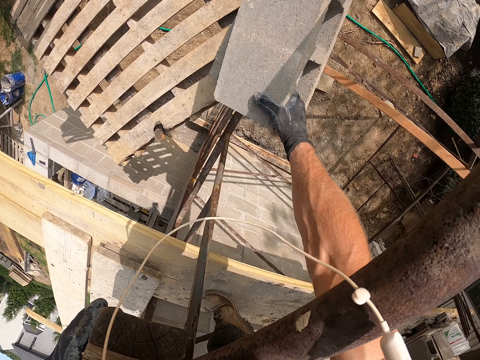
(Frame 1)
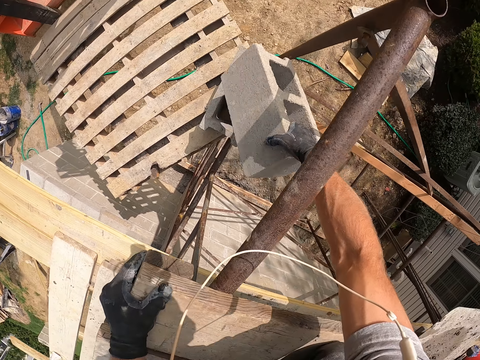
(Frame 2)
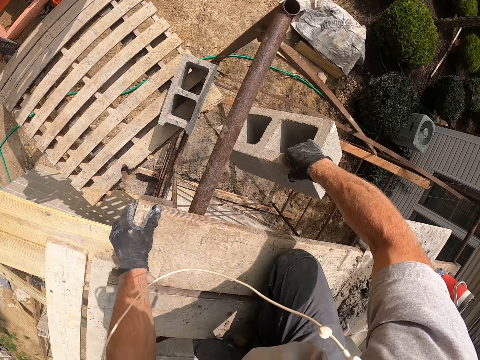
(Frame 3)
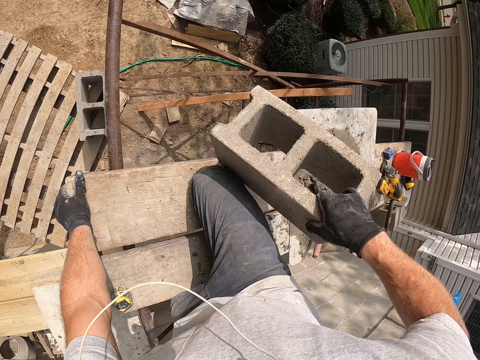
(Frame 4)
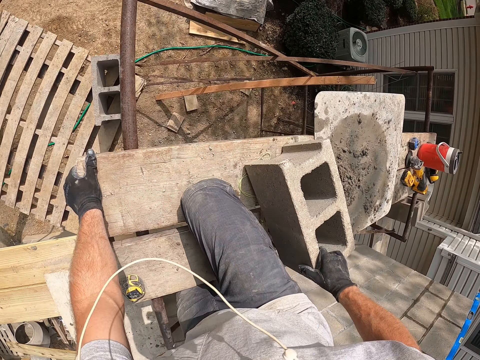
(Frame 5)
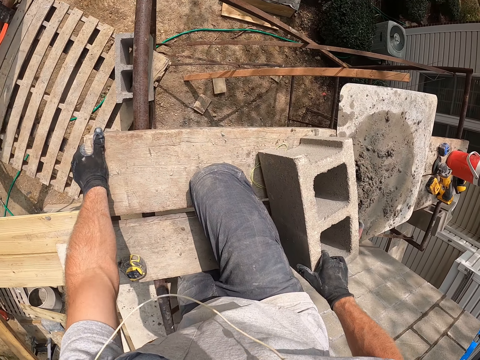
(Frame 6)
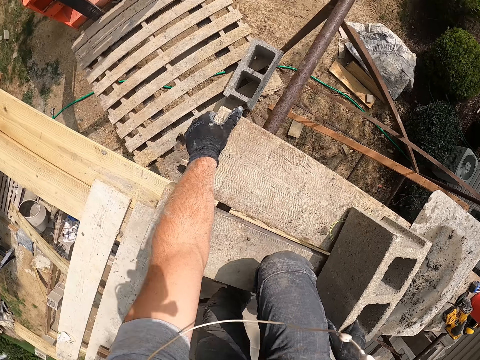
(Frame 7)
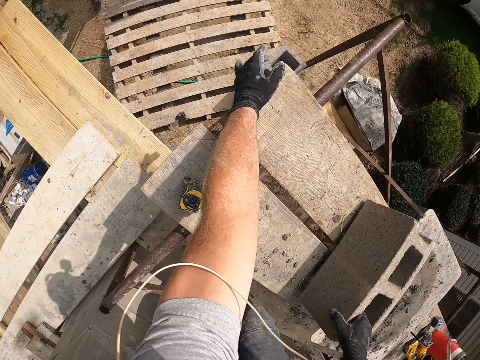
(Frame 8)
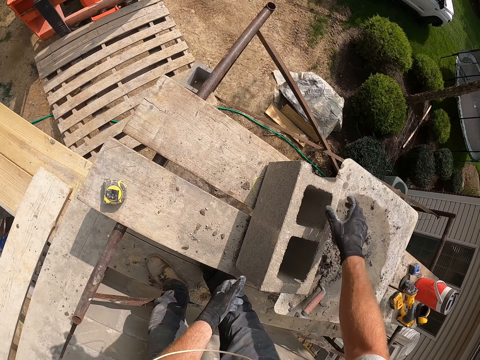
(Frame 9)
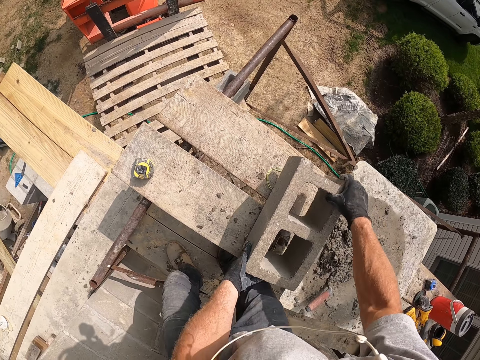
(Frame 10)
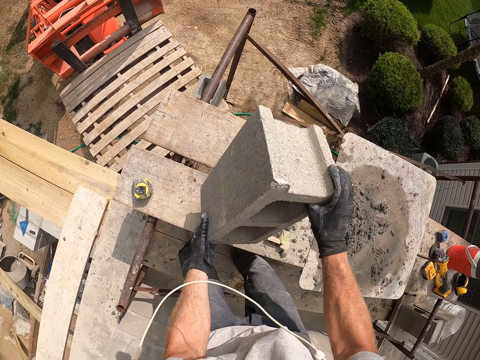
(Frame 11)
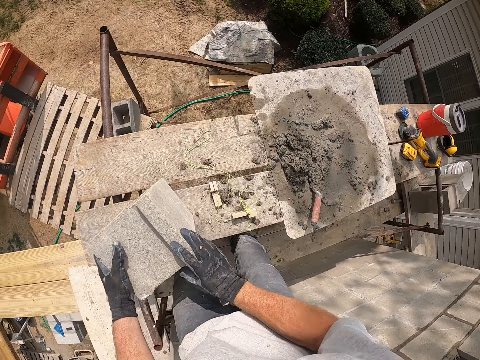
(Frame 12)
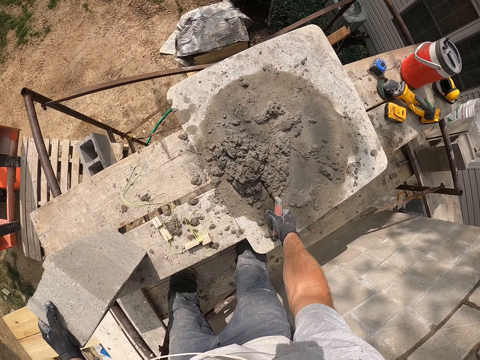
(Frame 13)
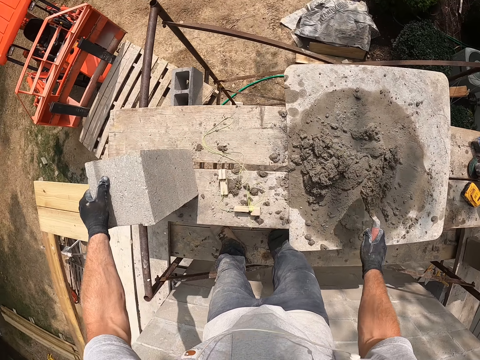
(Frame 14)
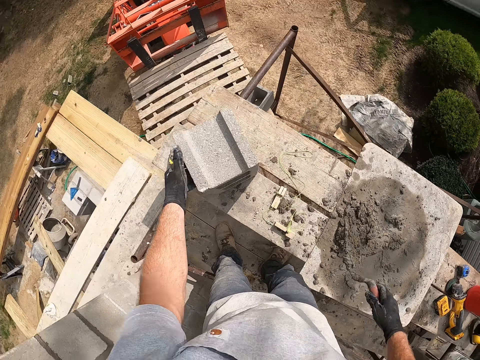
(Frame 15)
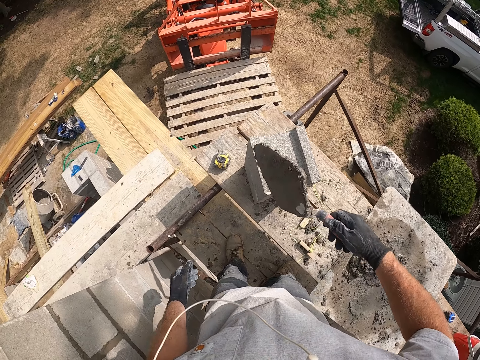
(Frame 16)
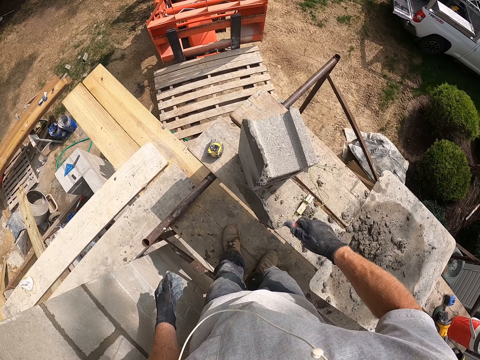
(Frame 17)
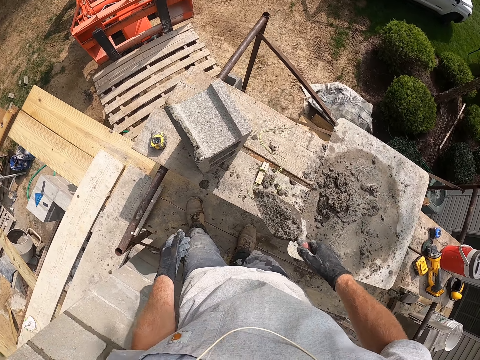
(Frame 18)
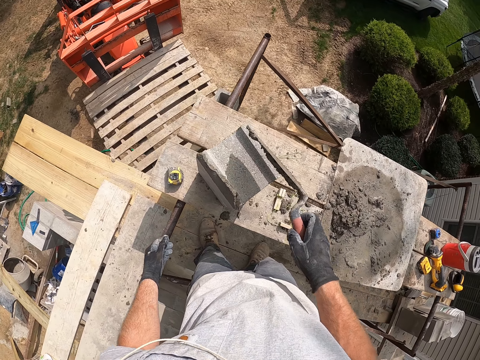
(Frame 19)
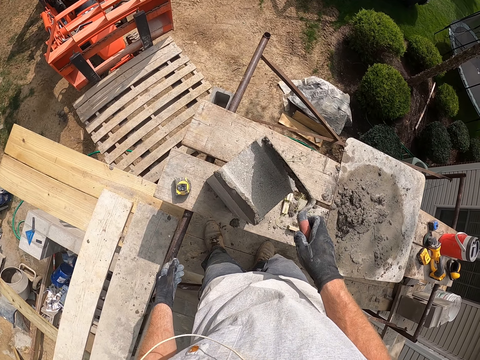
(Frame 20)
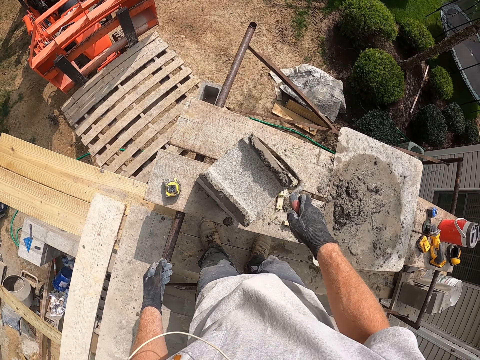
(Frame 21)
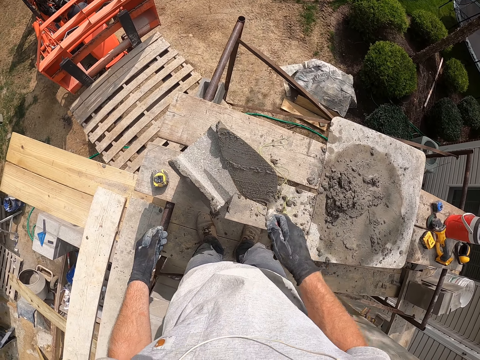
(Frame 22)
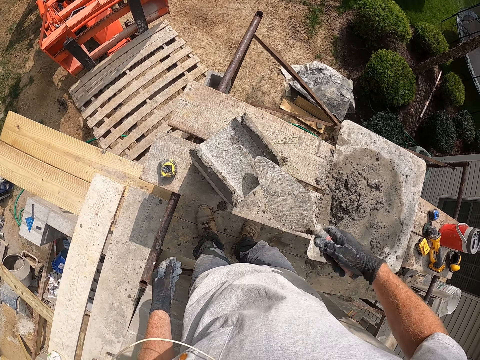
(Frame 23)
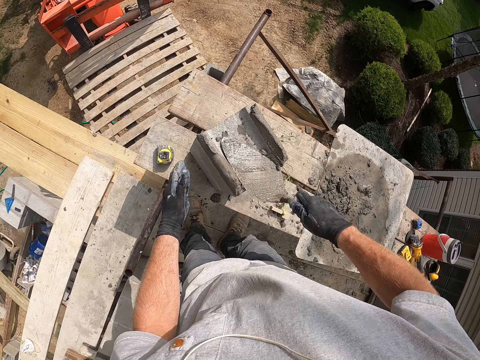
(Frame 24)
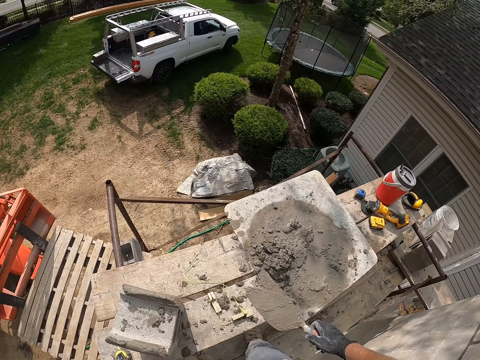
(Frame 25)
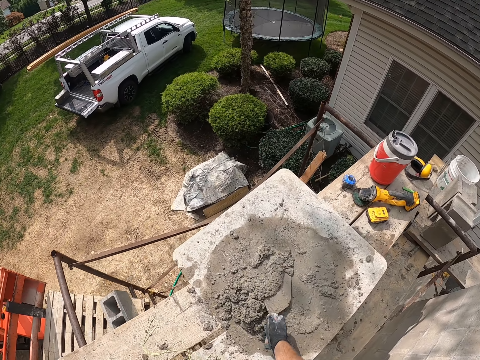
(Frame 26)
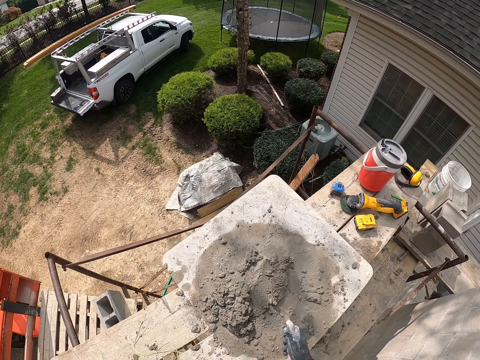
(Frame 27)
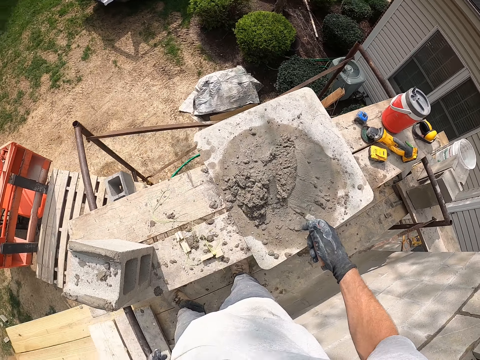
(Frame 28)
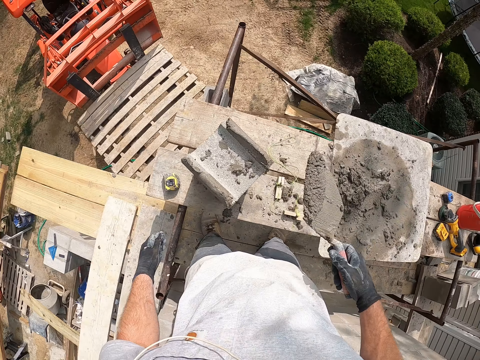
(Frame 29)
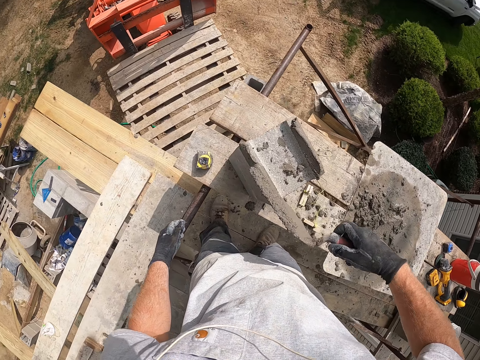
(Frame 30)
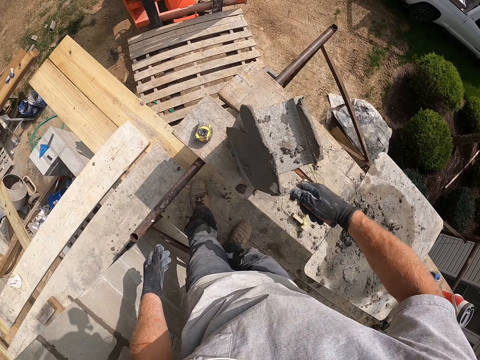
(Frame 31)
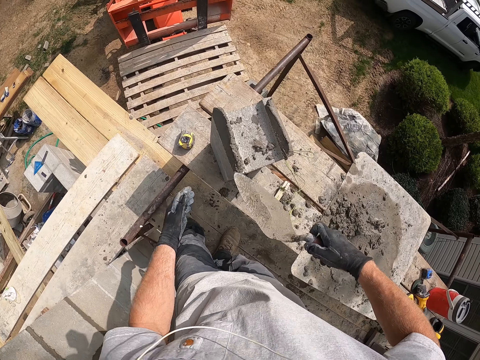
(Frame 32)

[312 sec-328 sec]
The camera wearer drops the block or brick on a flat plank or wooden board. He moves the leg. He stands the block from the flat plank with his two hands. He puts the brick on the wooden board. He touches the trowel, and picks up the trowel from the mortar or cement on the flat plank. He puts the cement on the brick. He scratches the trowel on the edge of the block. He puts the cement on the brick again. He scratches the trowel on the other edge of the block. He rubs the trowel on the brick. He plasters the block with the mortar. He takes some mortar from the flat plank with the trowel. He puts some mortar on the block with the trowel.

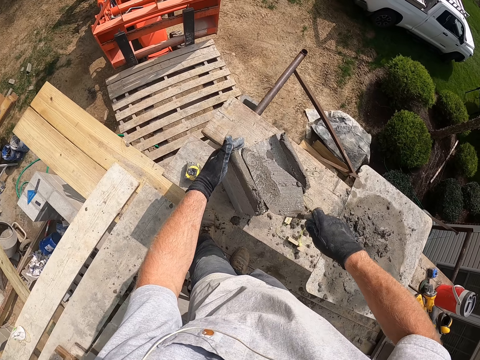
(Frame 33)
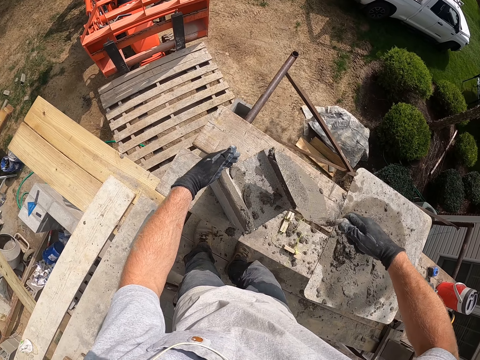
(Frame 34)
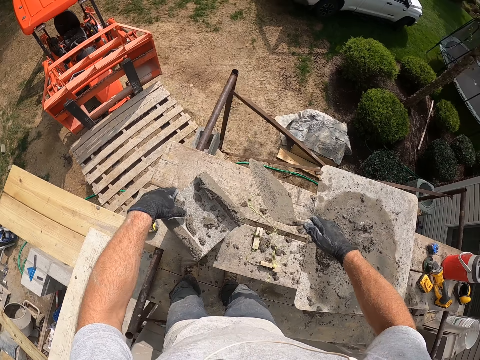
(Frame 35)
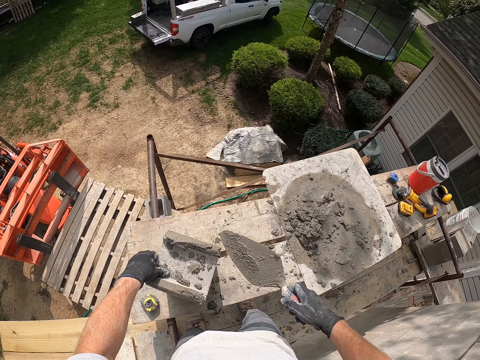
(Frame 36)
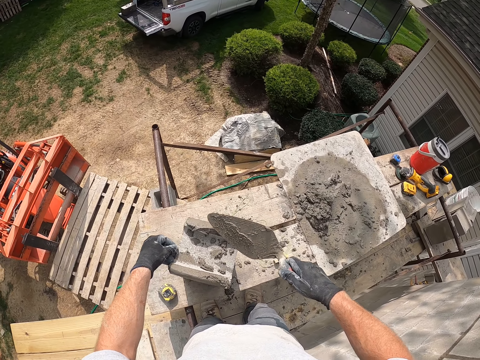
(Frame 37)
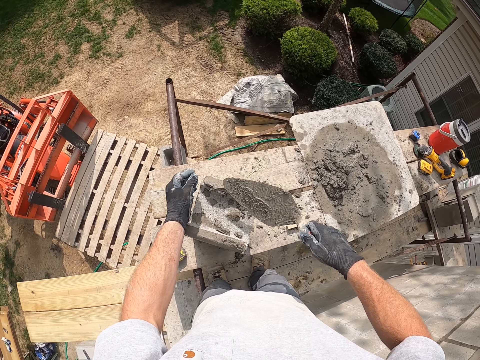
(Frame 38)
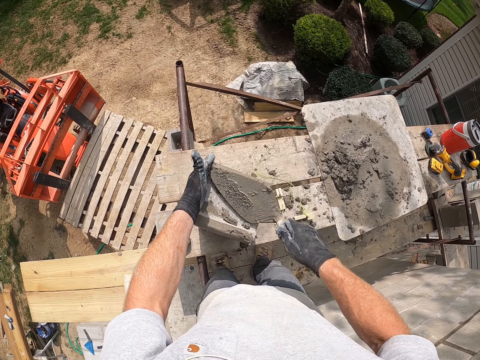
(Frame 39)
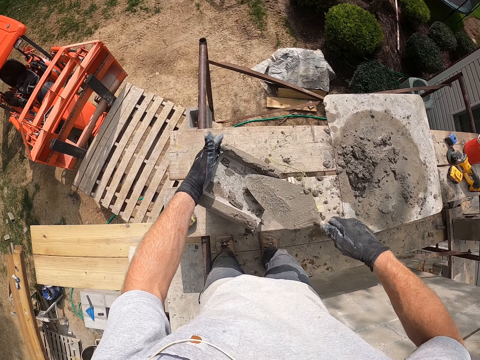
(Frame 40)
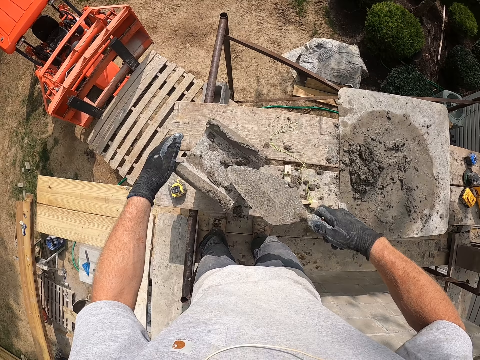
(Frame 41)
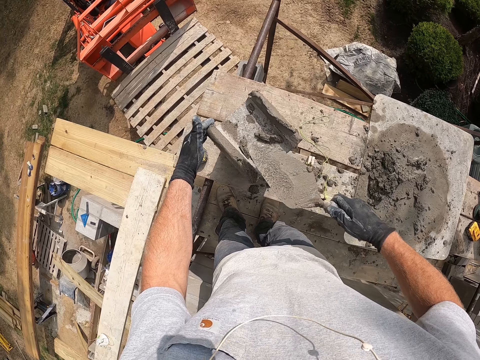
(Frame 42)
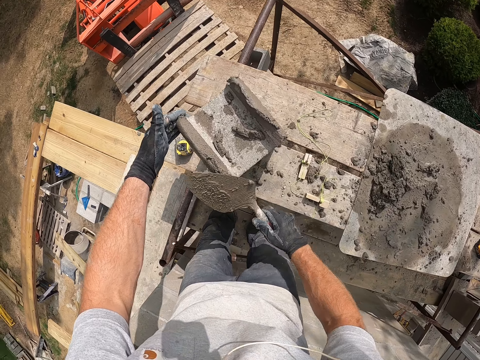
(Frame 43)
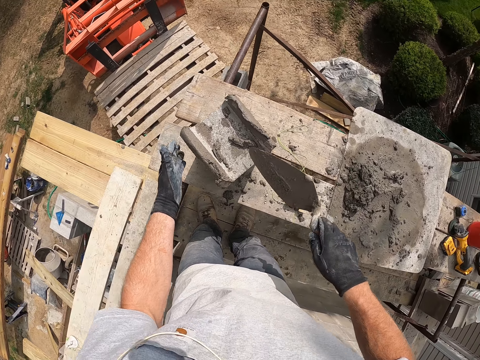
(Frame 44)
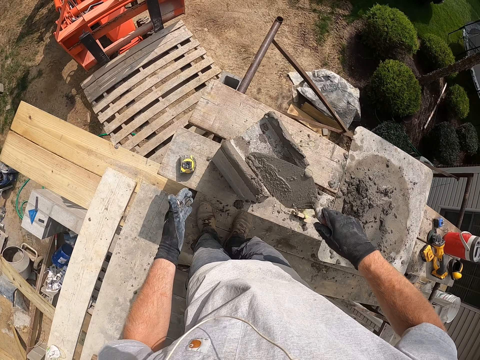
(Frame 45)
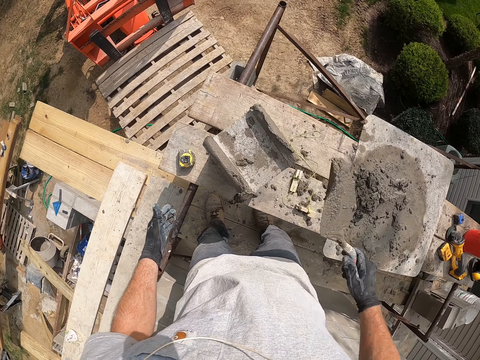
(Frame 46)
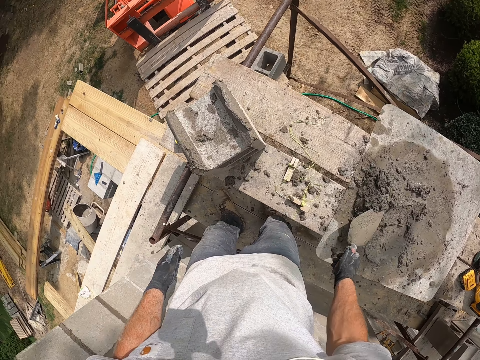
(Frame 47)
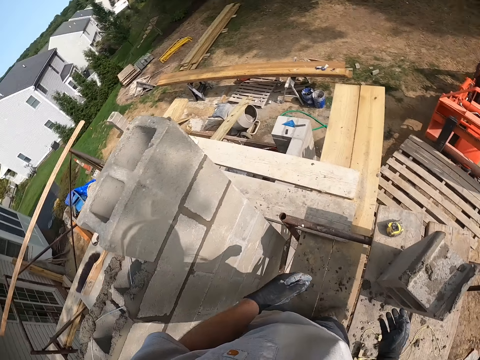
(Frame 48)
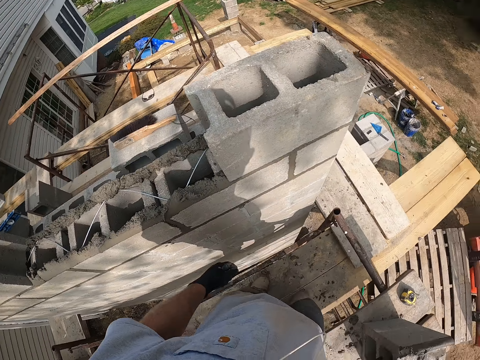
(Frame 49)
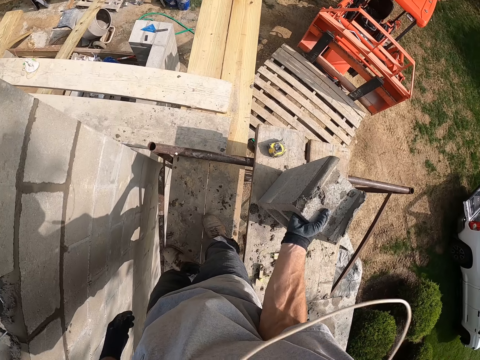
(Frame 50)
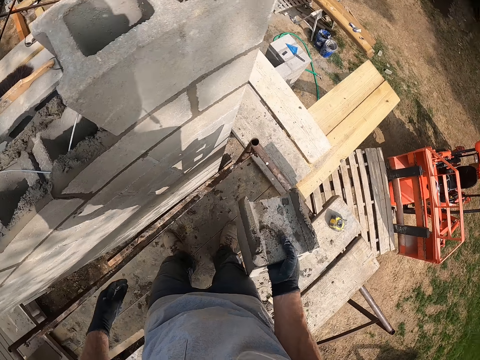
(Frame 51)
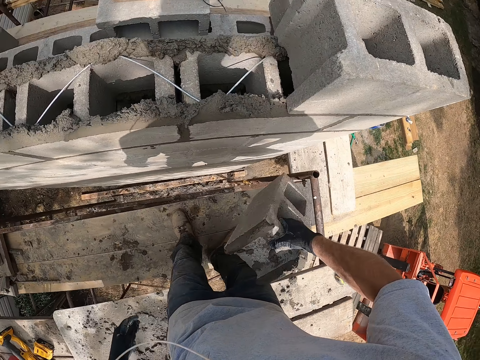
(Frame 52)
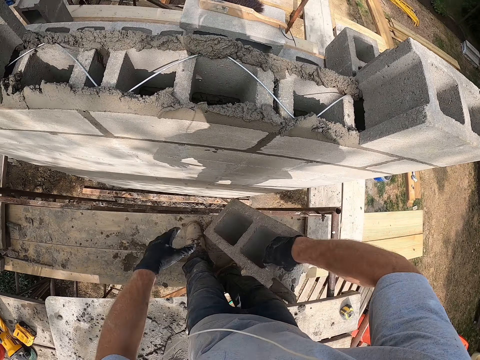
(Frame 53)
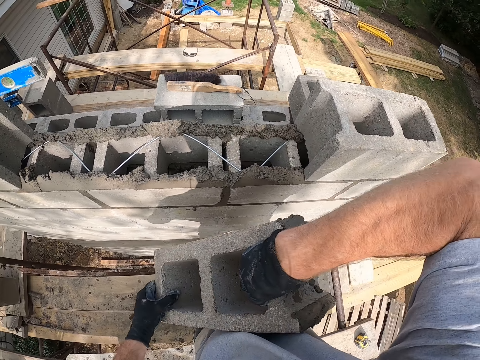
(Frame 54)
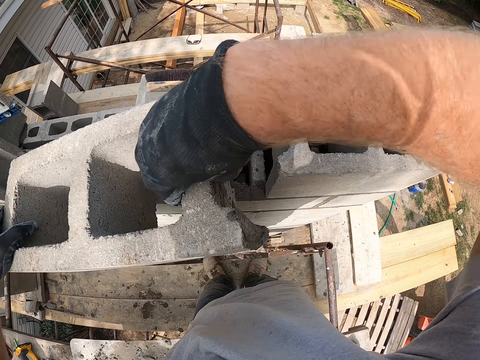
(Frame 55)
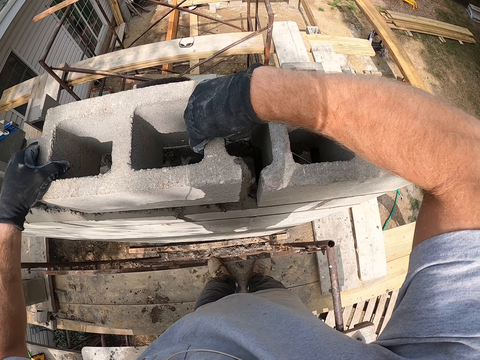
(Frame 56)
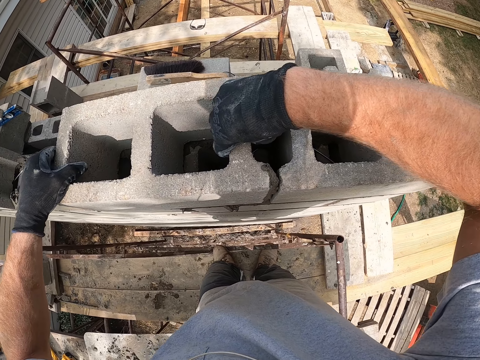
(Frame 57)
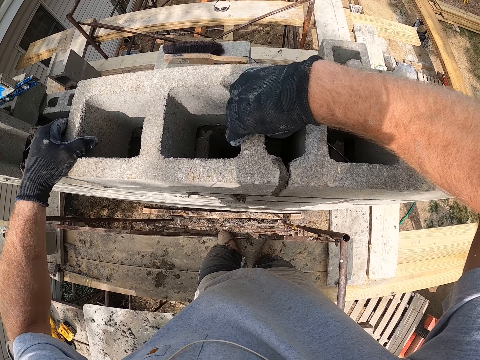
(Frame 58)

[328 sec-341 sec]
The camera wearer touches the brick or block. He plasters the block with the mortar or cement. He cleans the block with his left thumb. He picks the cement, and puts the cement on the brick. He holds the edge of the block with his left hand. He spreads the cement on the brick. He takes some mortar from the top of a block with the trowel. He pours the mortar on the flat plank. He drops the trowel on the mortar on the flat plank. He lifts the brick. He turns around. He carries the block on the flat plank with his right hand. He touches the brick. He drops the block on the top of another block.
